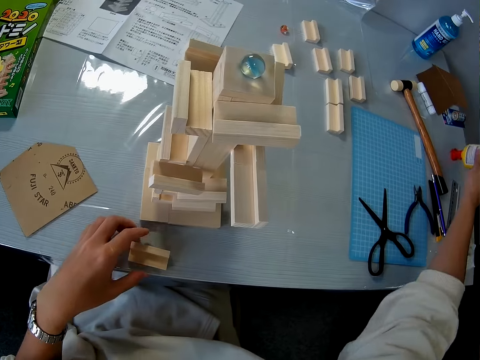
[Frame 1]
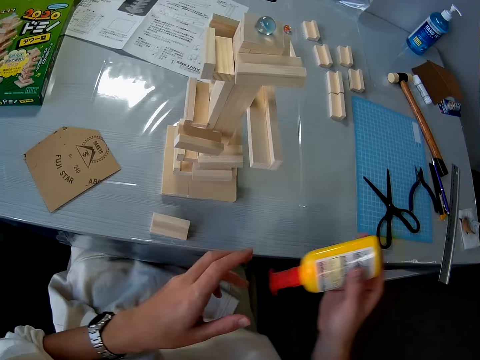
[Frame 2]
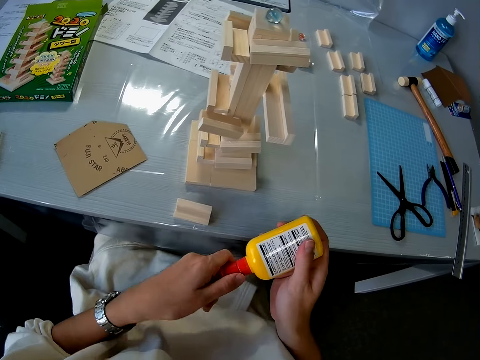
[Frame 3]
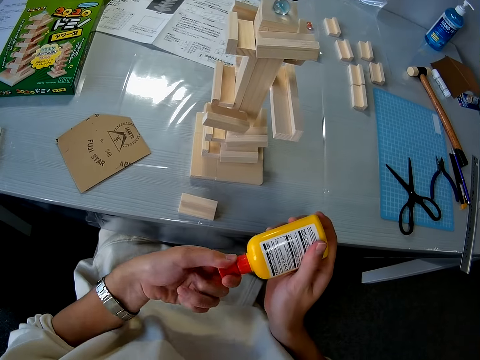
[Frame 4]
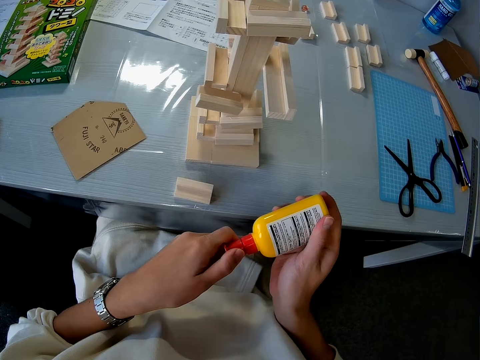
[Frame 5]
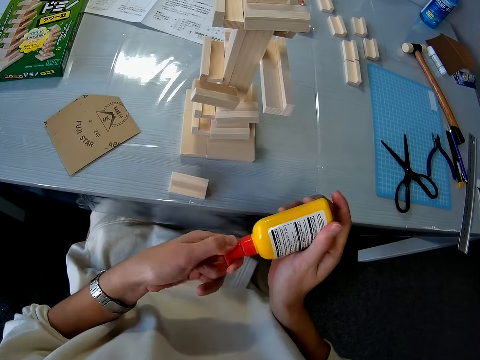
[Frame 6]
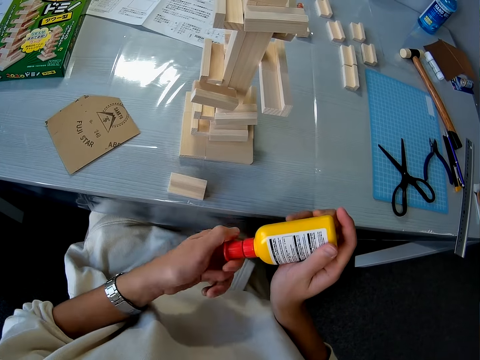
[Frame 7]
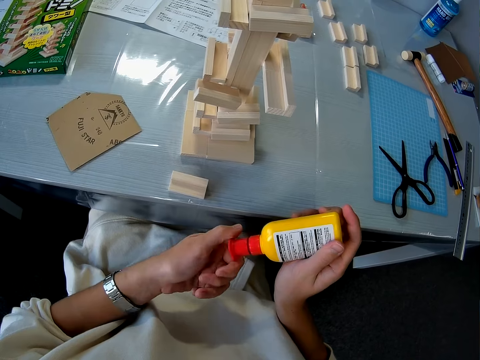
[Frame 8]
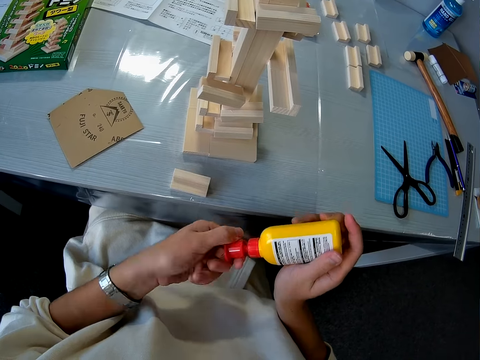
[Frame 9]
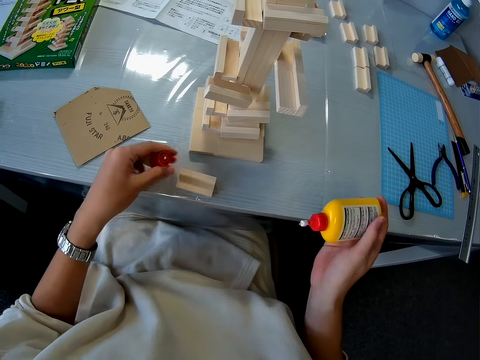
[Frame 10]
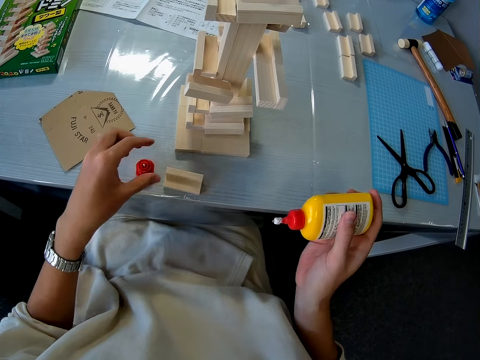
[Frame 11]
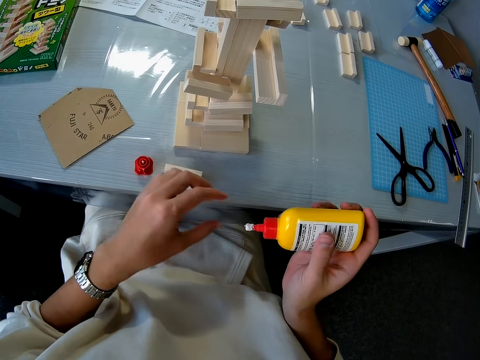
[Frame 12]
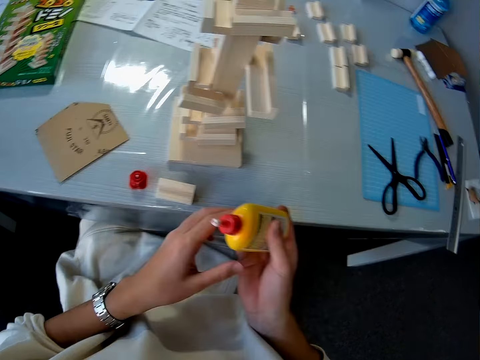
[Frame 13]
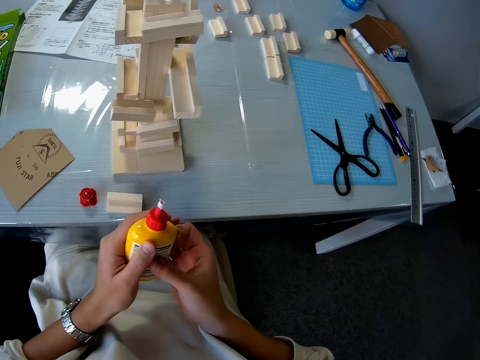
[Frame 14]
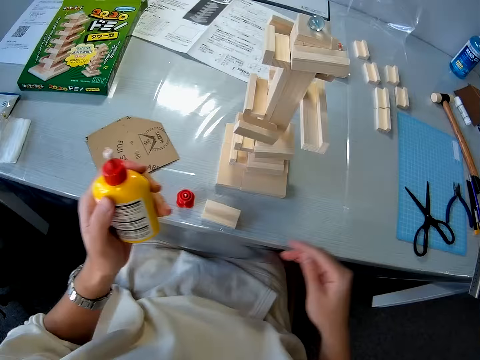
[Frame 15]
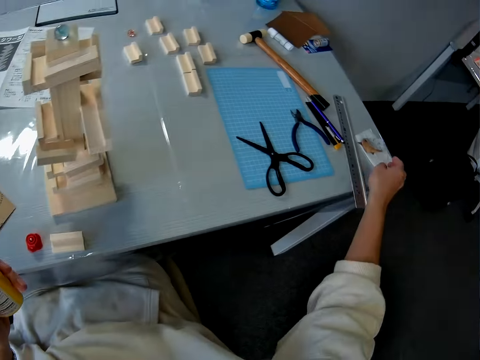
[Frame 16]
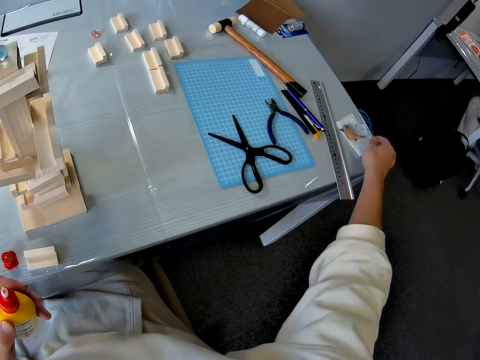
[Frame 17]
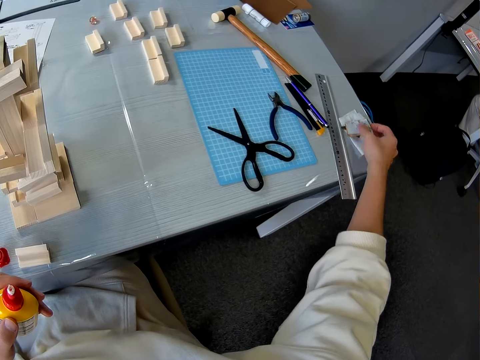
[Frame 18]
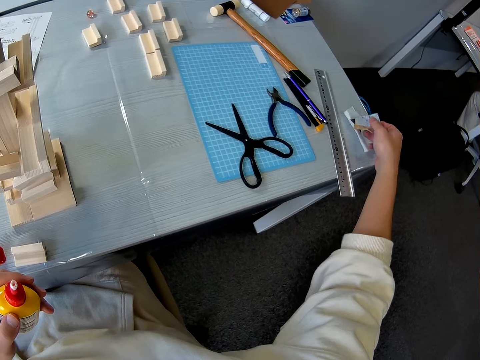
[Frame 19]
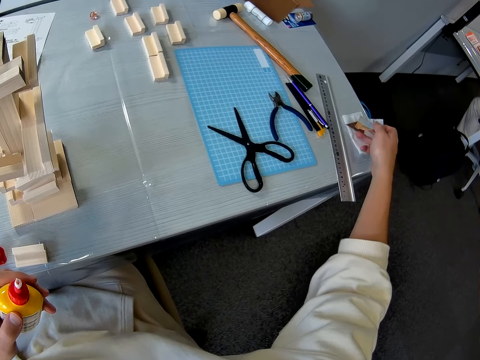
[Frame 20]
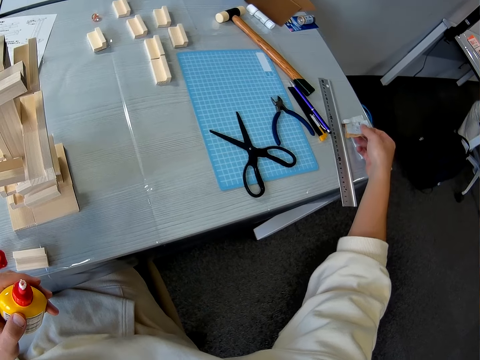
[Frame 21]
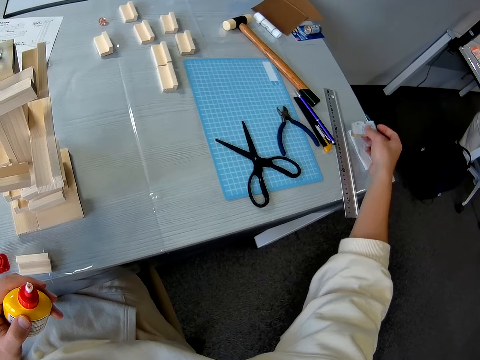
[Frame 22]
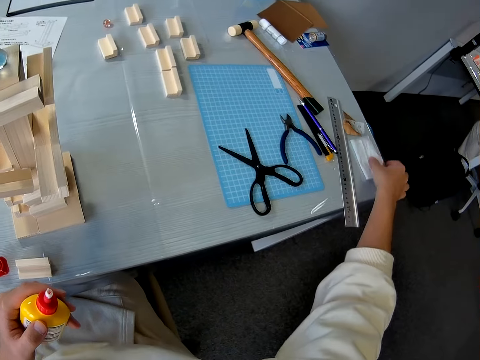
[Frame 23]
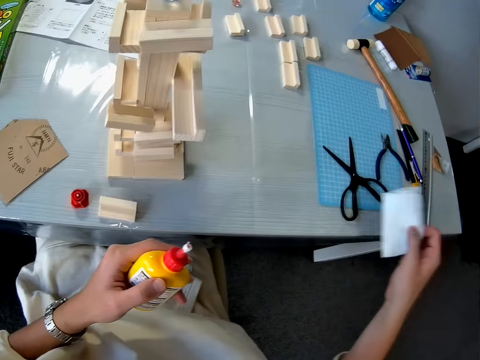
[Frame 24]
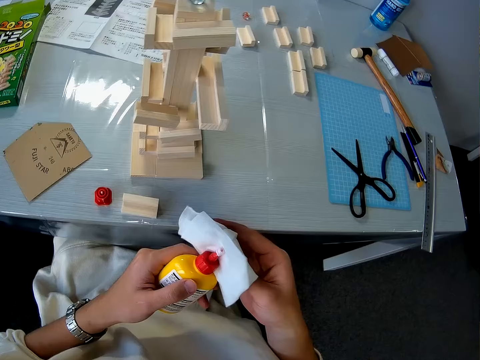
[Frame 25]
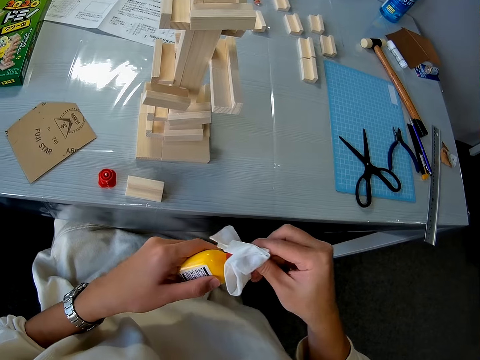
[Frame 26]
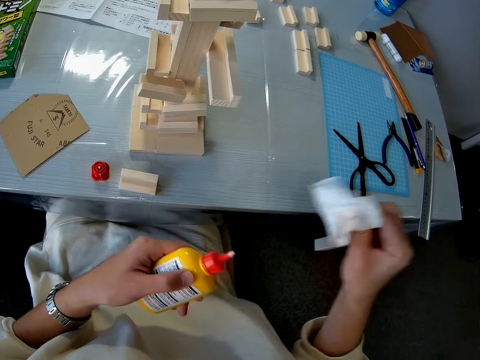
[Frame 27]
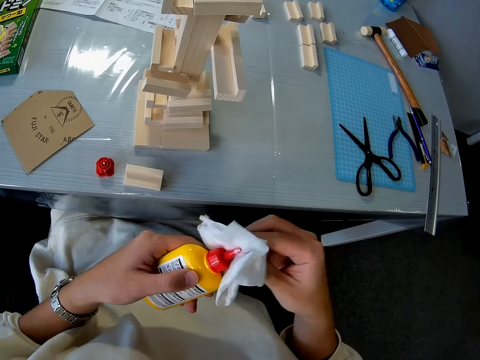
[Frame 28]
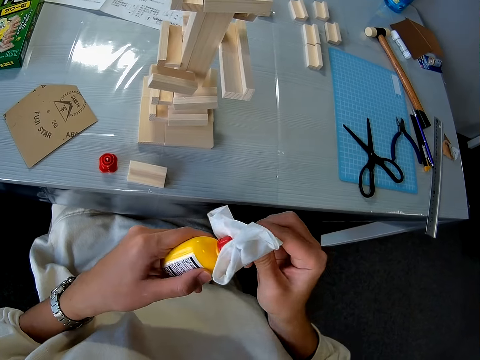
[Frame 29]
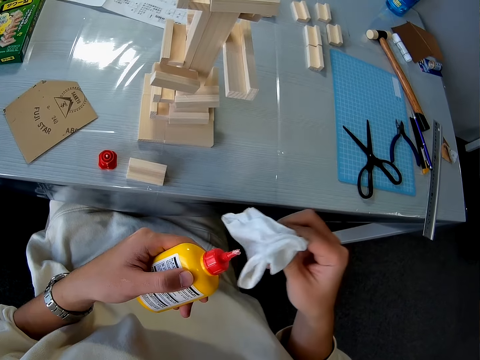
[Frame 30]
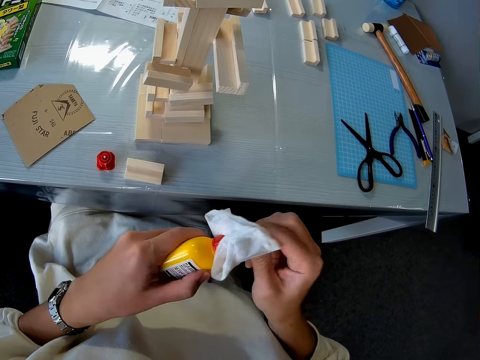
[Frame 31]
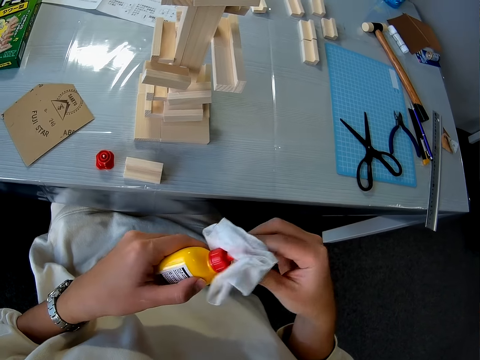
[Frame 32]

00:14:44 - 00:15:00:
The camera wearer places the rubber stamp on the table. She picks up a container of glue from the table. She opens the container of glue with her hands. She drops the cap of the glue container on the table. She passes the glue container to her left hand. She picks up a white piece of cloth from the table. She cleans the top of the glue container with the white piece of cloth.

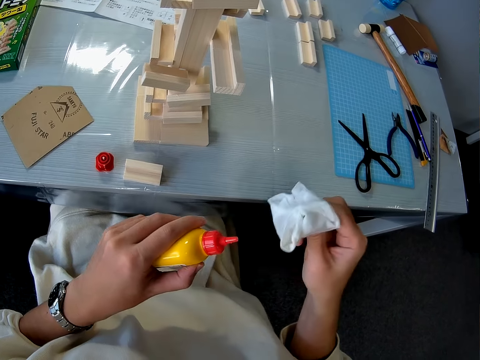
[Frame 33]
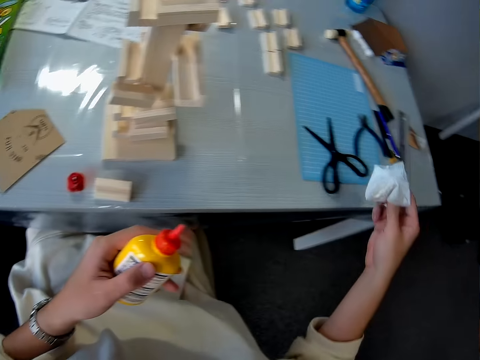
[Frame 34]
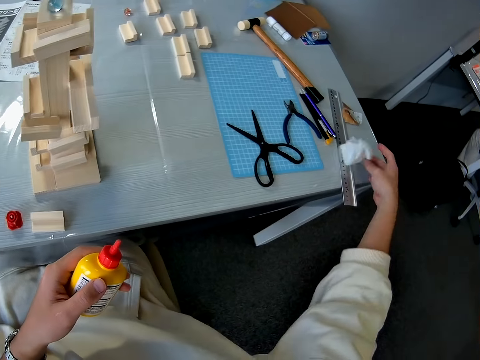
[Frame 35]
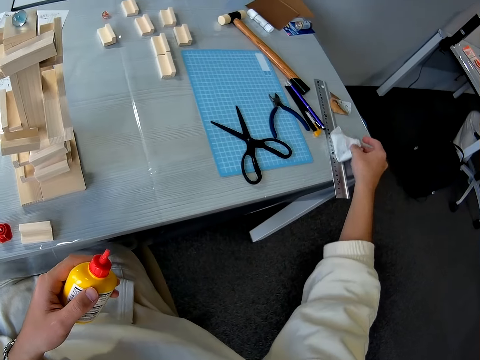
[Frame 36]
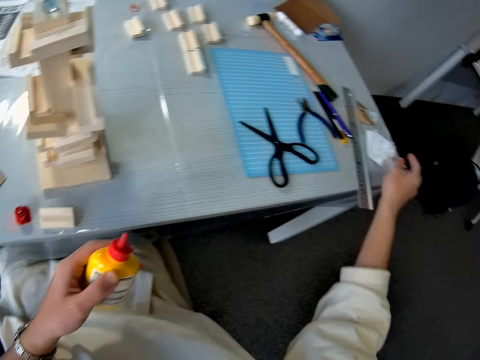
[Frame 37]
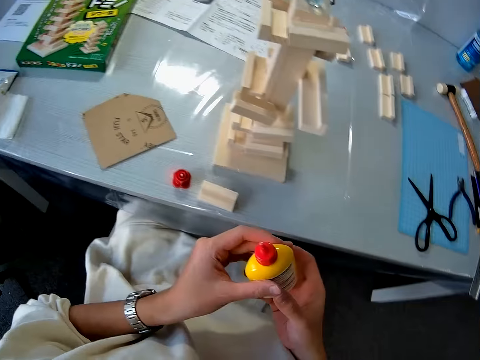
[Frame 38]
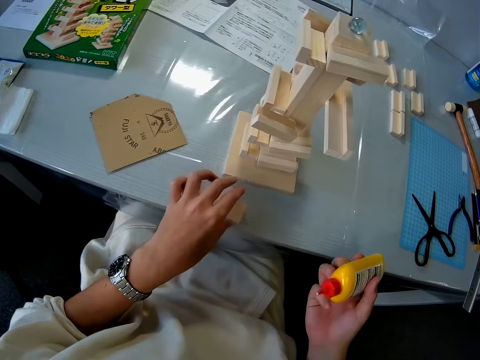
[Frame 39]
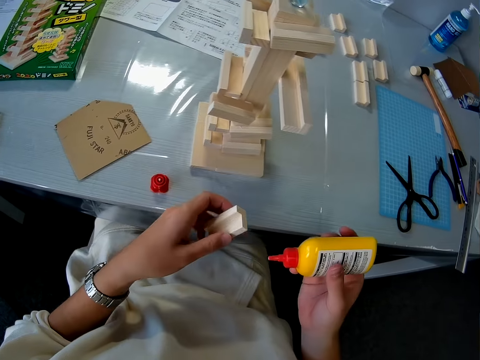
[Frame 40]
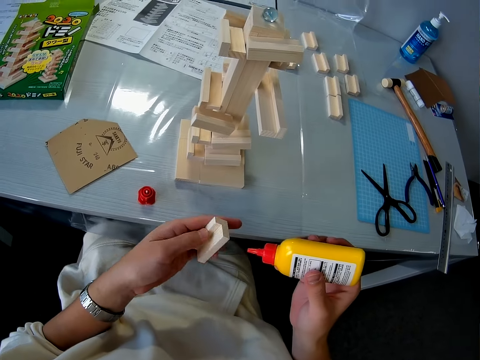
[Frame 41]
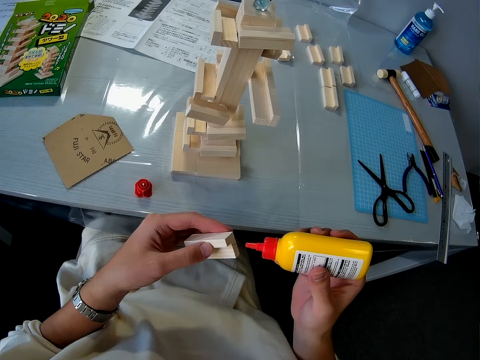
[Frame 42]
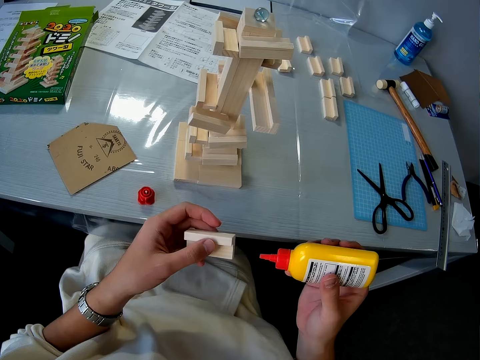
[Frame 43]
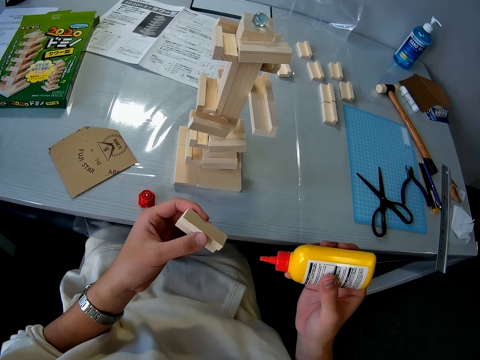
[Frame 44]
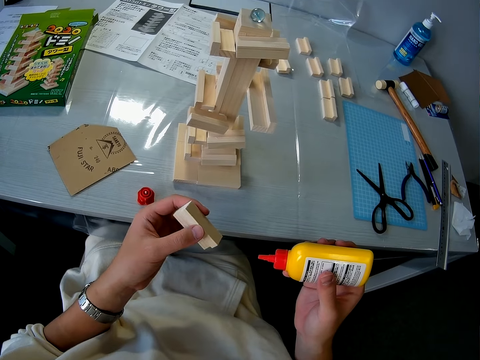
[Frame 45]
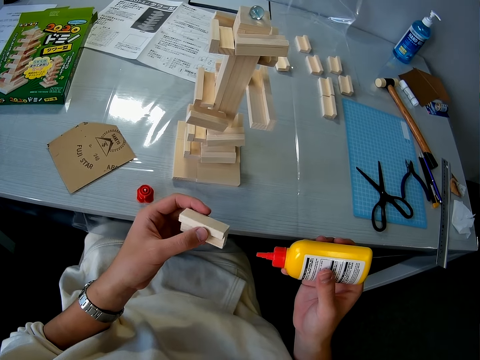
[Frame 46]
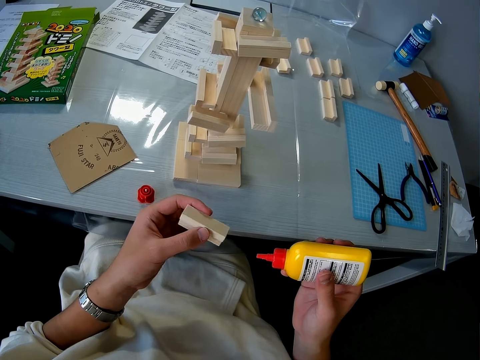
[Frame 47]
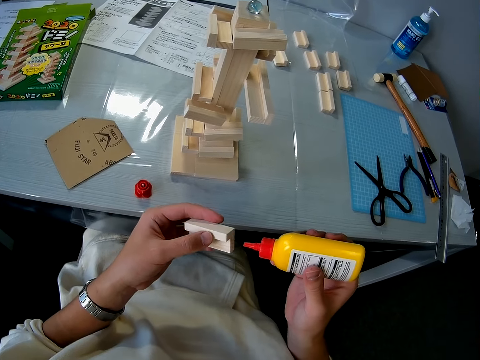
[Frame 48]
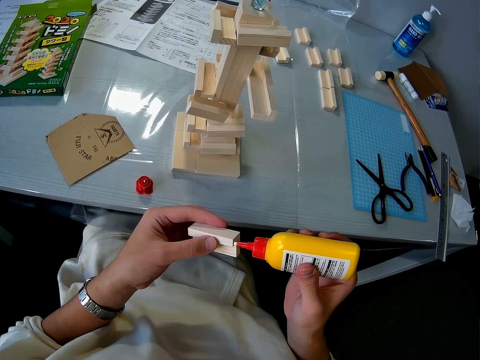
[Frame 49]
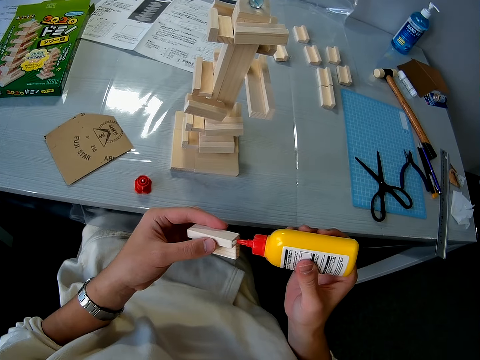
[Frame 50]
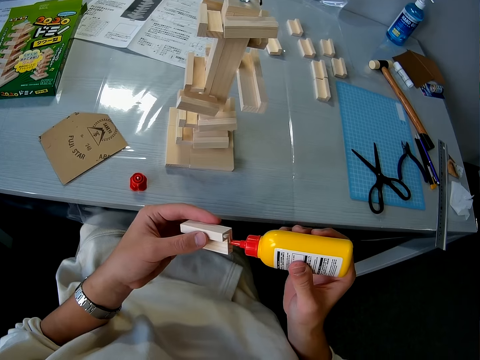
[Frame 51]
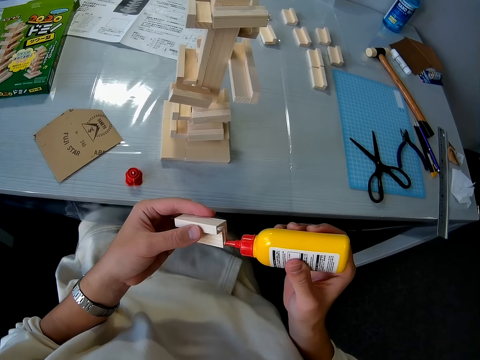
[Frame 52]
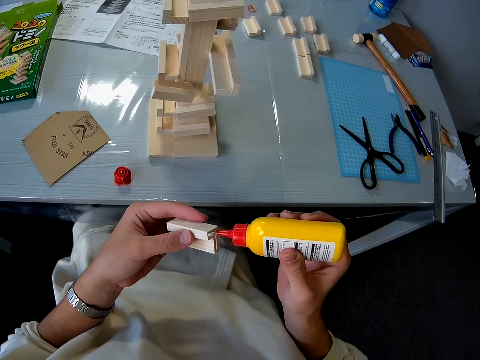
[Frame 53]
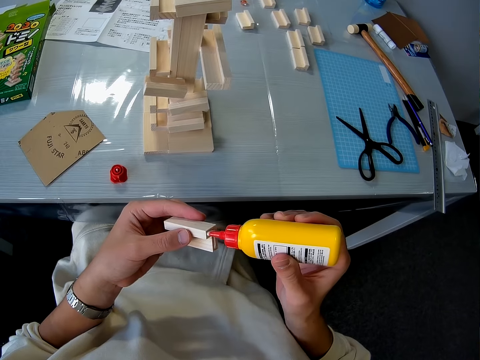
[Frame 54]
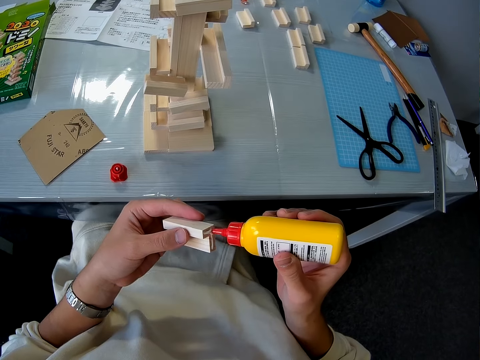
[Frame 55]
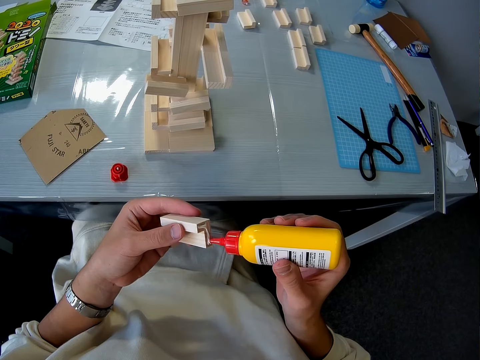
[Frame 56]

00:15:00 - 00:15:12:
The camera wearer drops the white piece of cloth on the table. They look at the rubber stamp. They apply glue to the wooden mechanical piece.
